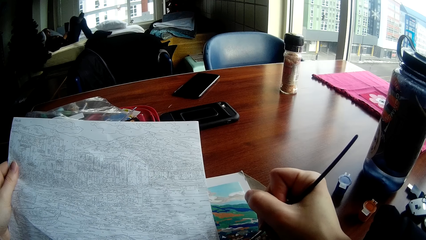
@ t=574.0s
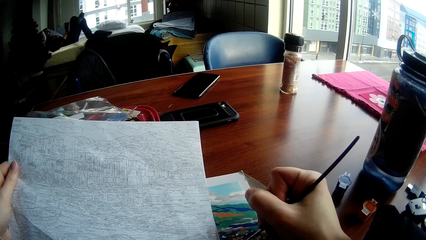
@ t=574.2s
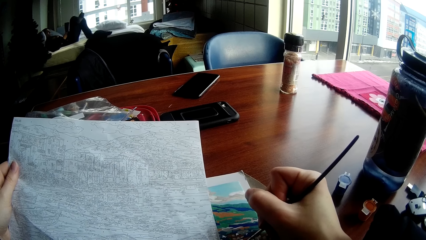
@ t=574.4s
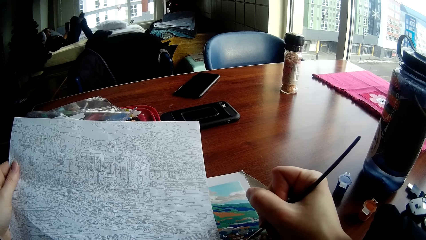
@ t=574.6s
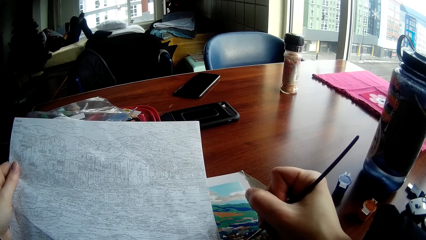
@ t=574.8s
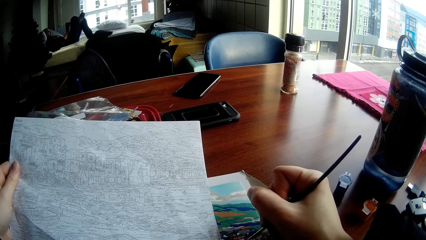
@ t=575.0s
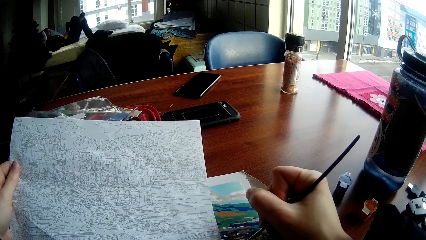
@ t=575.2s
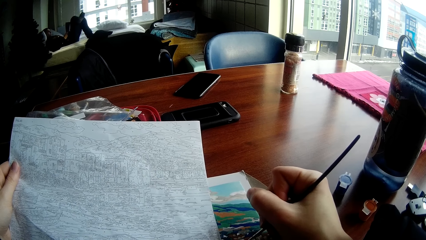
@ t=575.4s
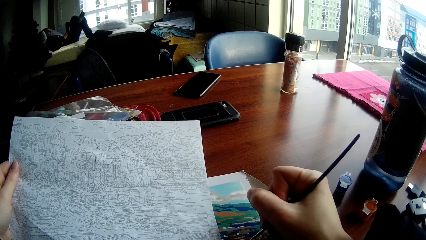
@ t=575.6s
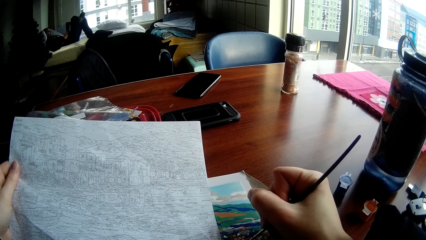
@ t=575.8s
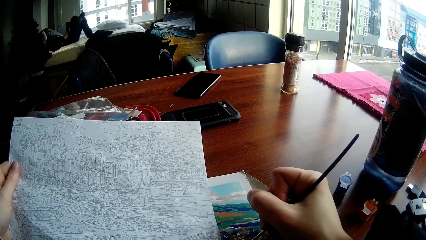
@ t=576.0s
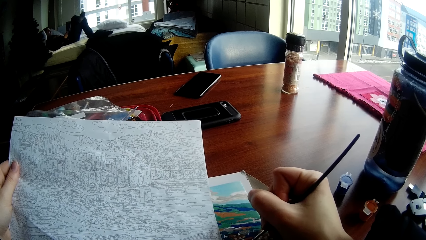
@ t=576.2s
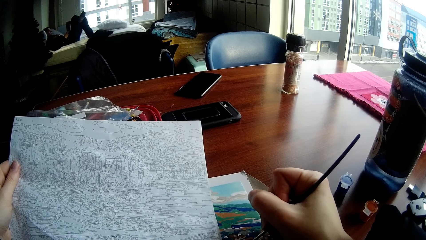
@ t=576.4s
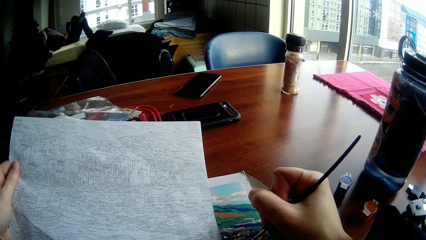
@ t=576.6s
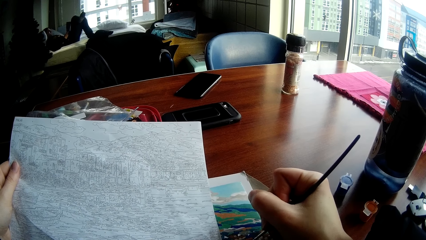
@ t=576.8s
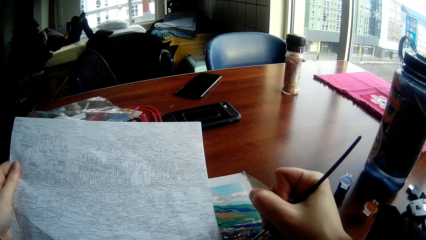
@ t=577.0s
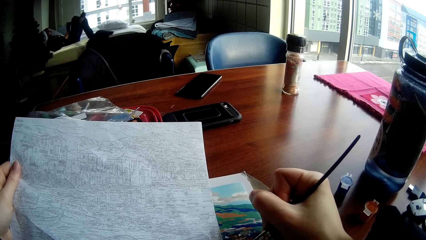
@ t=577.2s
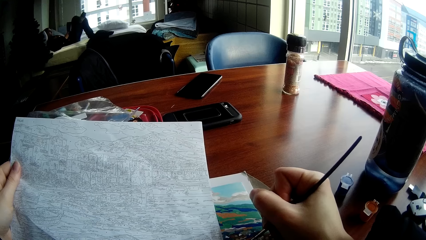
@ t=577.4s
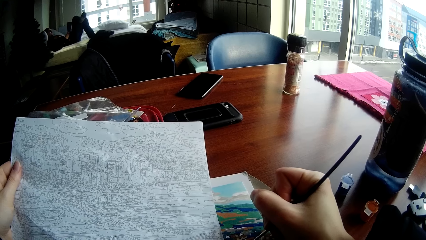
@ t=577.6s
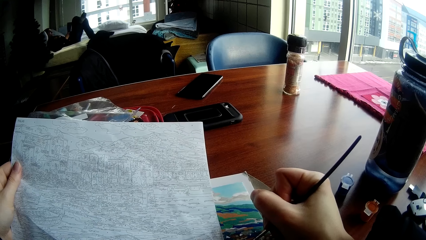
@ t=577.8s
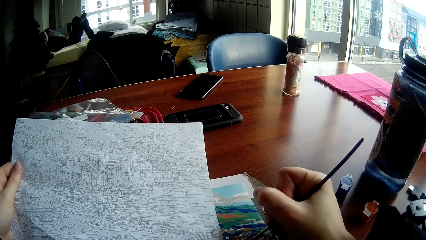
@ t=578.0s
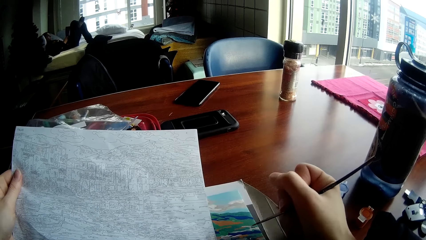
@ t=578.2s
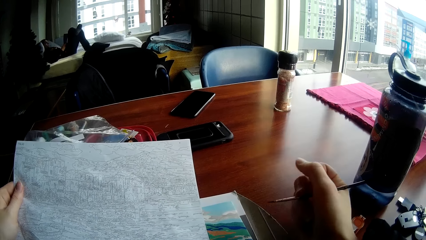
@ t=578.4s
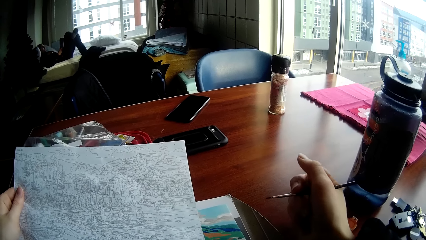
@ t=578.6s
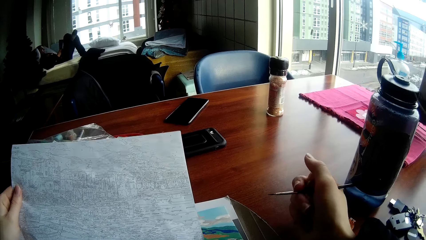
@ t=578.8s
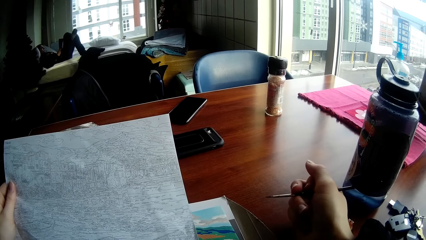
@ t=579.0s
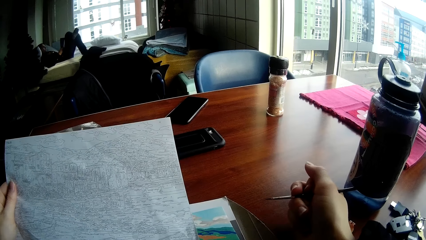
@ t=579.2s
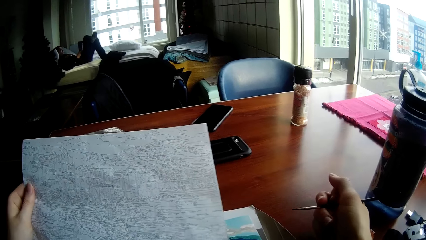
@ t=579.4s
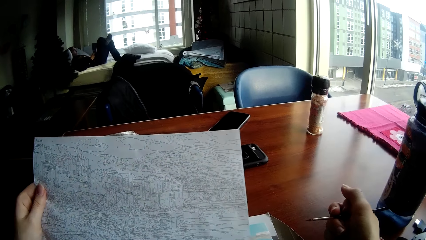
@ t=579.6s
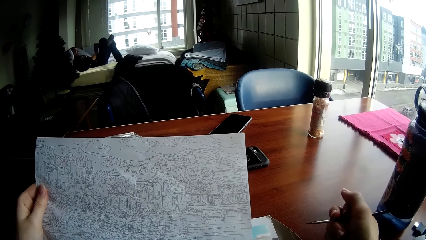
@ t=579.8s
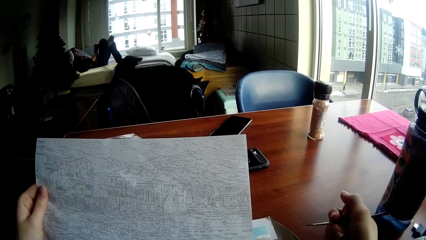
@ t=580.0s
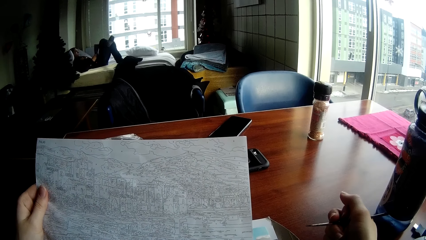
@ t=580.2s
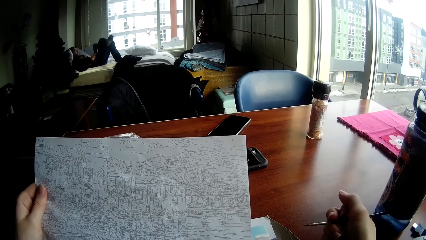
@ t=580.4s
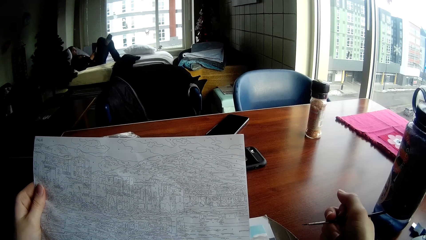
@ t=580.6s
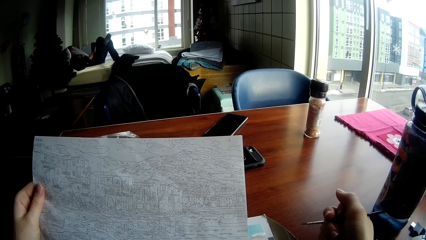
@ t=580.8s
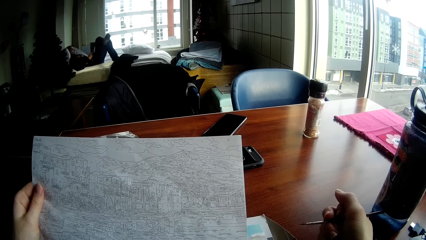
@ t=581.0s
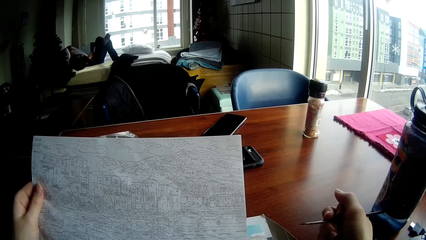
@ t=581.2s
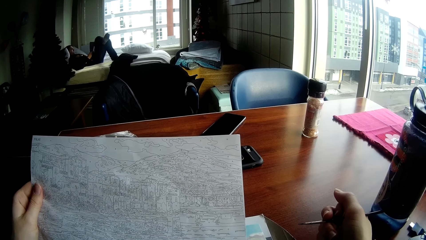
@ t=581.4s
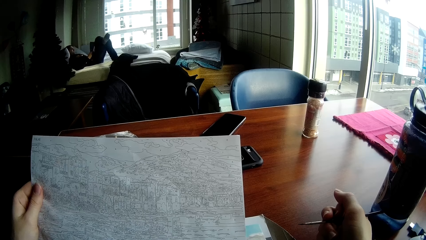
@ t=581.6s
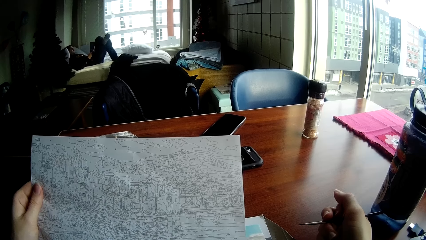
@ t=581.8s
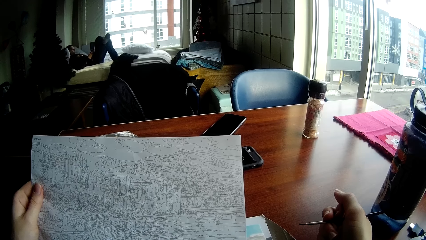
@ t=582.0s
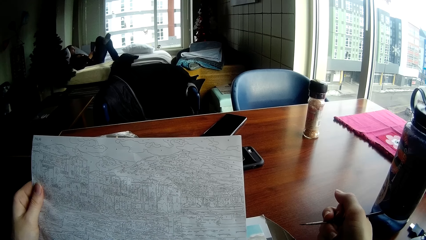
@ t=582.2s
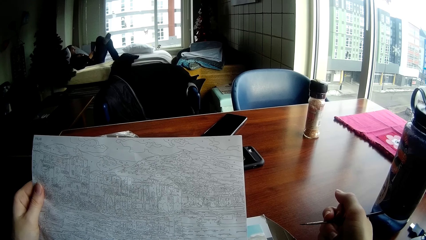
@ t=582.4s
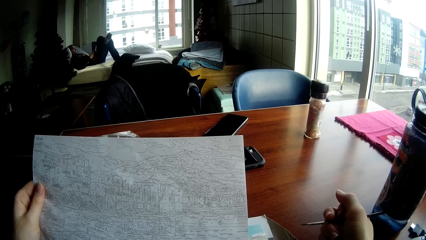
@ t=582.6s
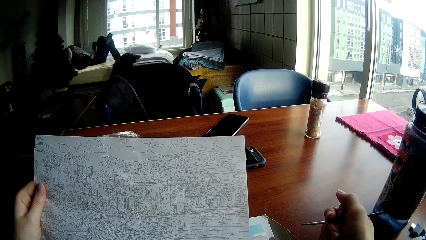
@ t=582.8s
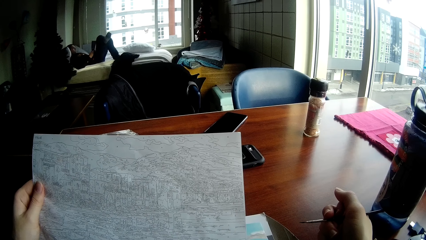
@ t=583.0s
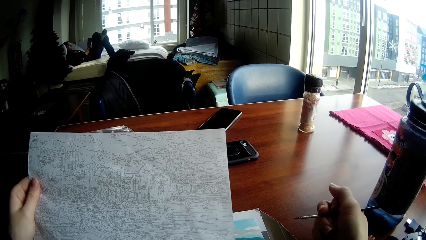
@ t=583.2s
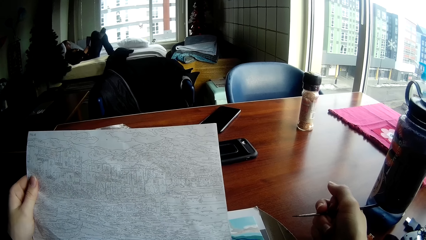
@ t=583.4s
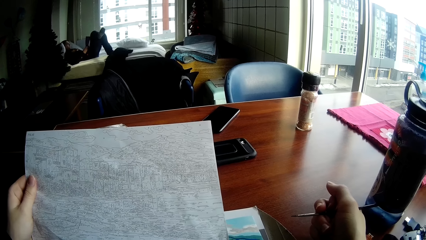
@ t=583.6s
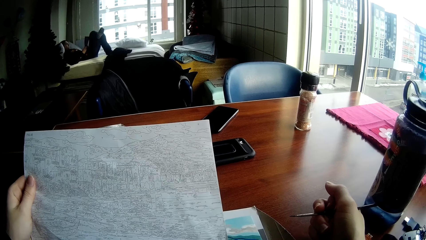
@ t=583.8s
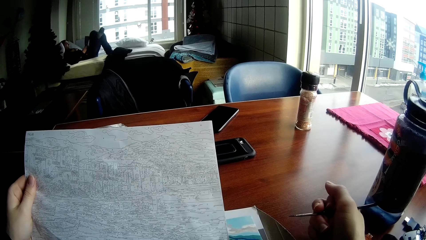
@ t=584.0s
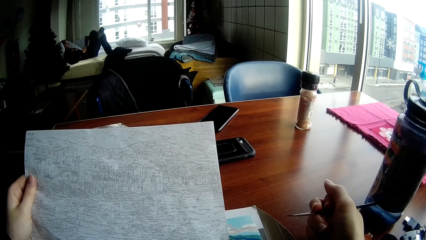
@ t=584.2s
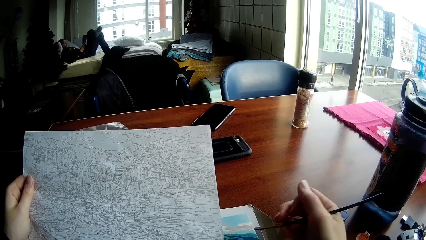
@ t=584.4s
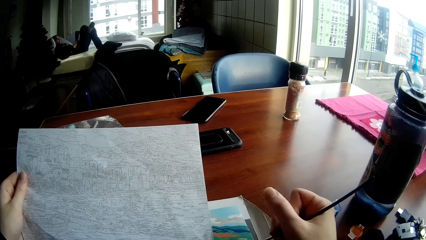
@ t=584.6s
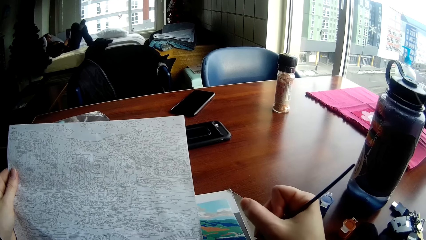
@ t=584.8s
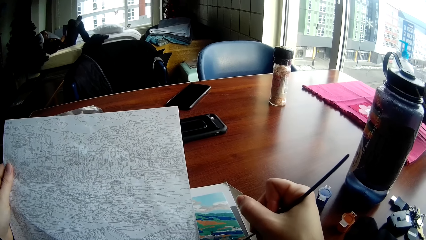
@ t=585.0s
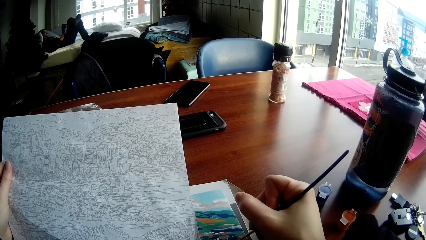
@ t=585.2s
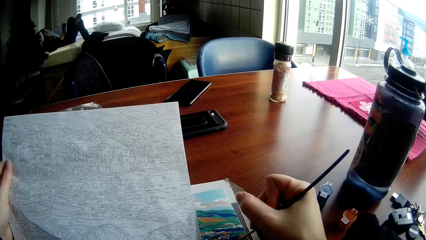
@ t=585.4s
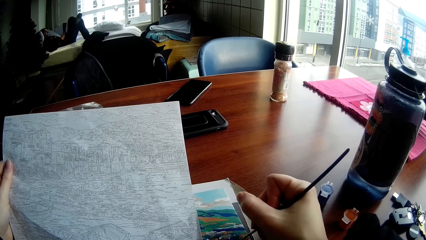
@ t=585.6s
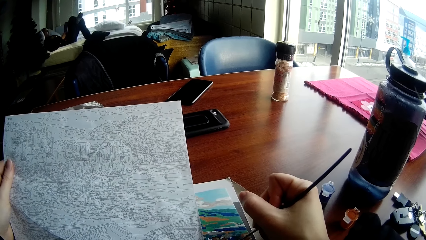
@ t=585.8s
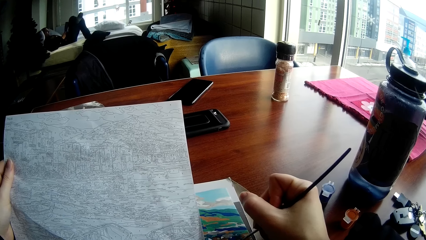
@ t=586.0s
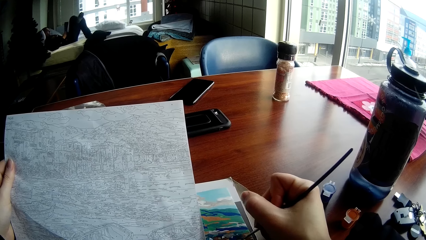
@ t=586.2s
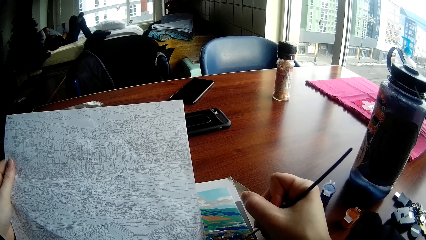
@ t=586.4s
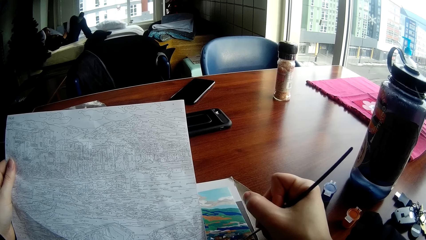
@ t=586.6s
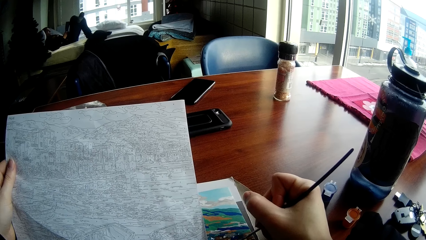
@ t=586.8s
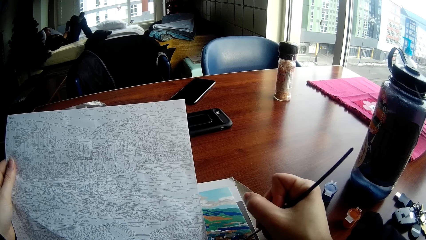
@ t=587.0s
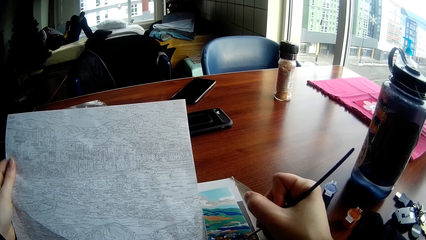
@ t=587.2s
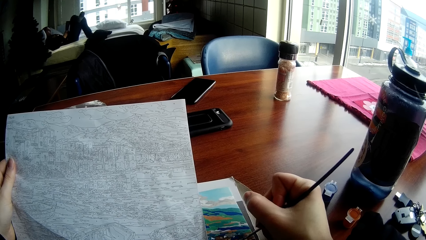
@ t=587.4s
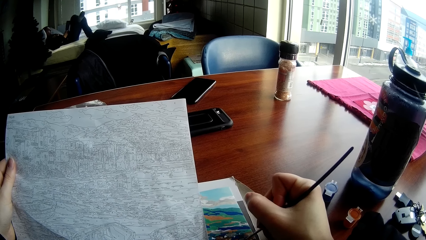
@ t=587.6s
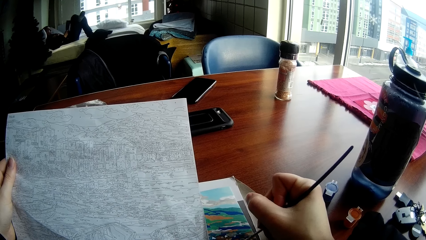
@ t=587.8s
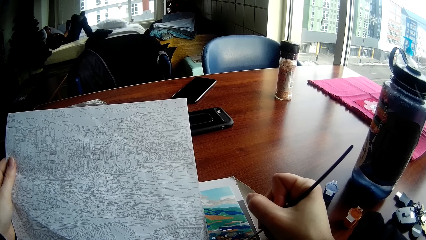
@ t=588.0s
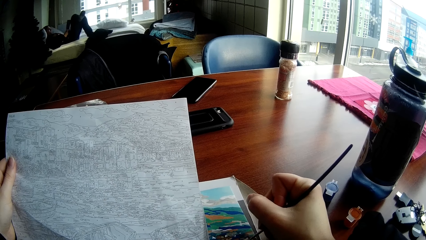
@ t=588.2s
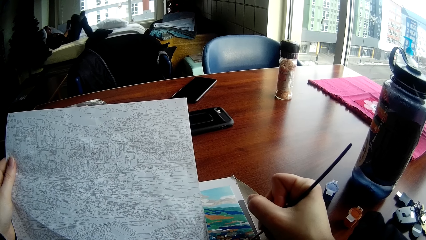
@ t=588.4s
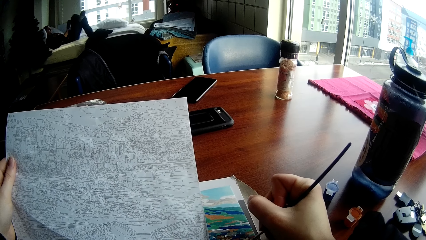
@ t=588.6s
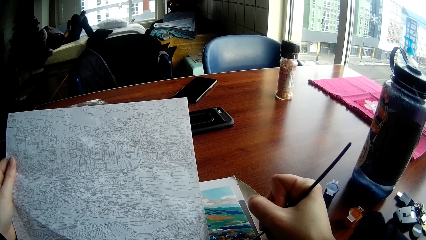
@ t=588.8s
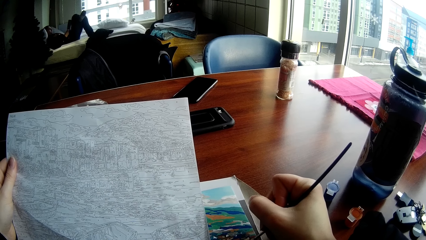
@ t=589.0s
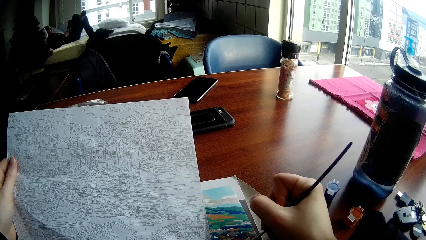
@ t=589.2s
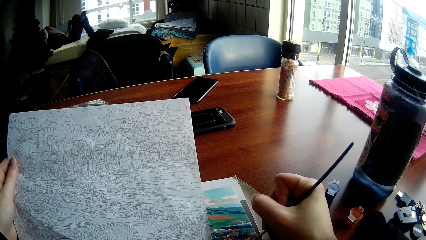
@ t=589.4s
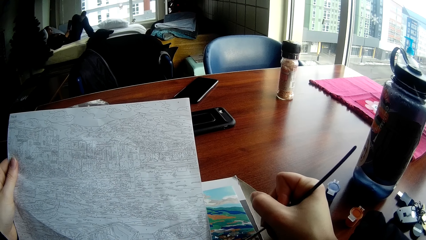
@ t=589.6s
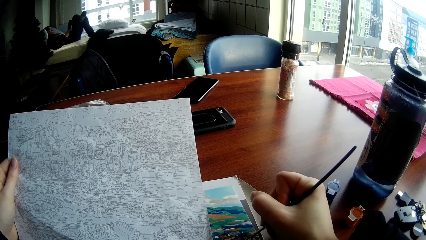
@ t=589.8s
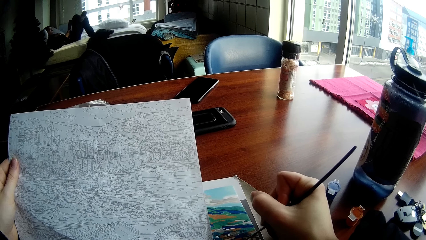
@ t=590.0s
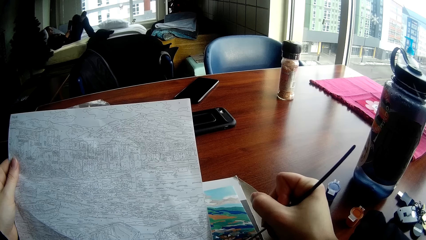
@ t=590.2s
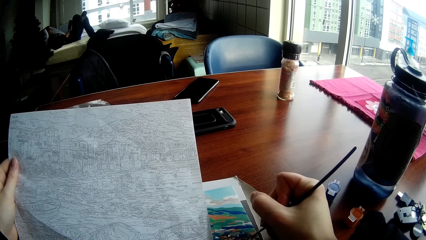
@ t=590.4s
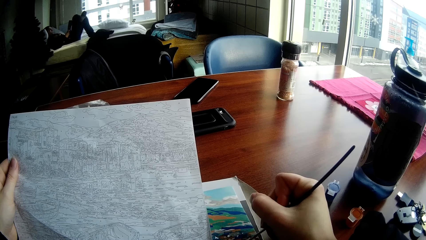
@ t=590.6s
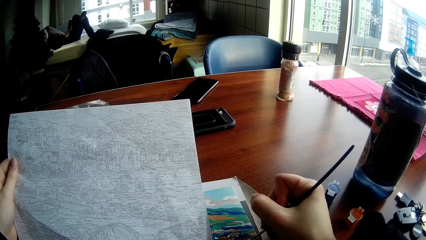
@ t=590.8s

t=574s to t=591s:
The camera wearer views the paper draft of the art. They paint the drawing on the table with the brush in their right hand.
